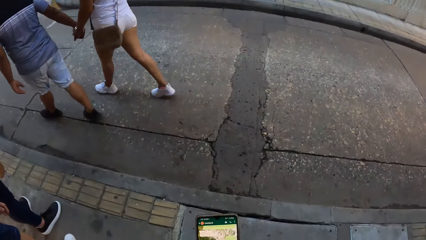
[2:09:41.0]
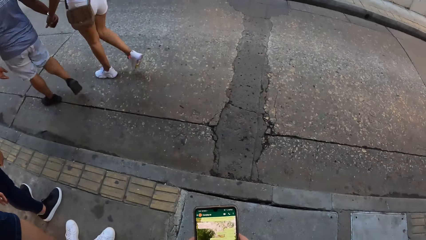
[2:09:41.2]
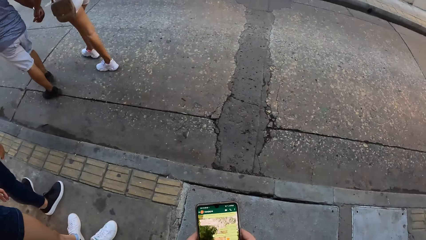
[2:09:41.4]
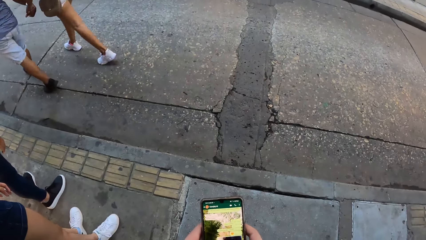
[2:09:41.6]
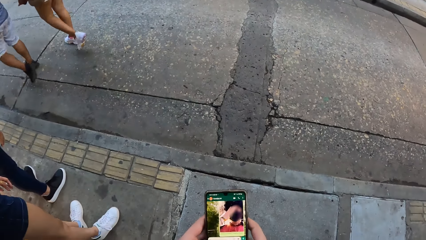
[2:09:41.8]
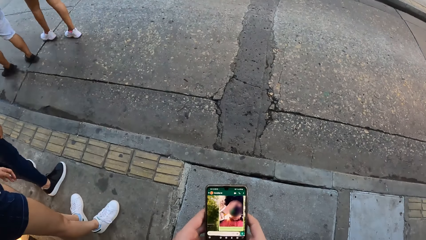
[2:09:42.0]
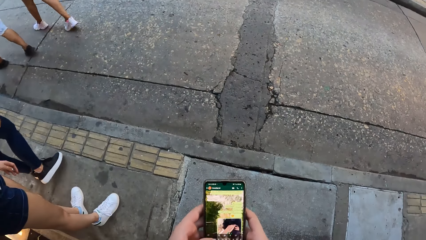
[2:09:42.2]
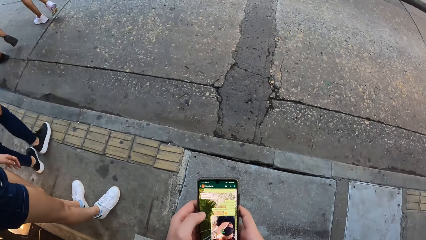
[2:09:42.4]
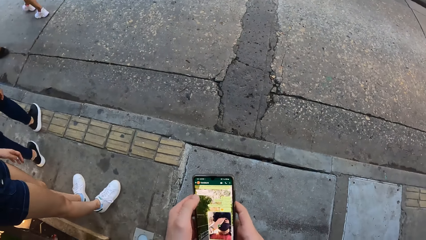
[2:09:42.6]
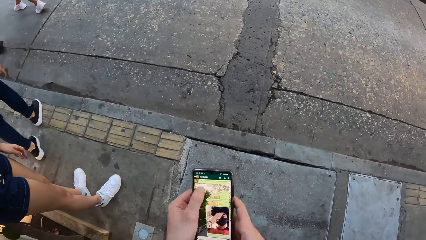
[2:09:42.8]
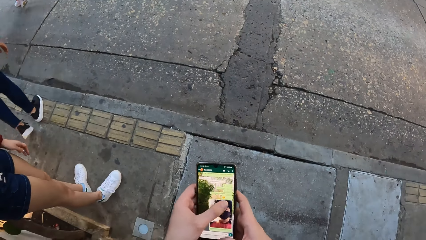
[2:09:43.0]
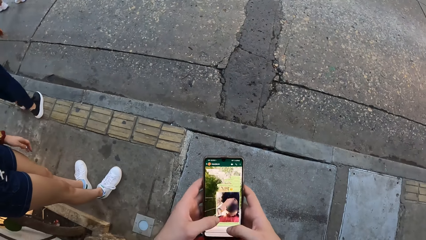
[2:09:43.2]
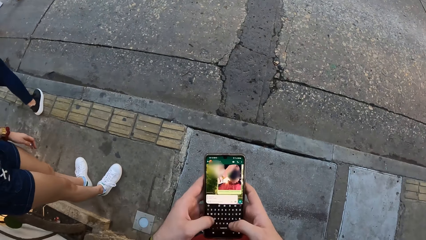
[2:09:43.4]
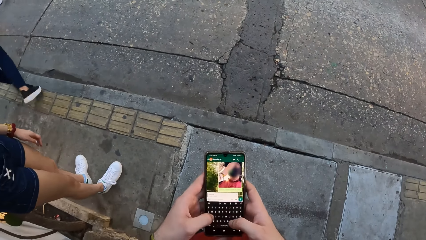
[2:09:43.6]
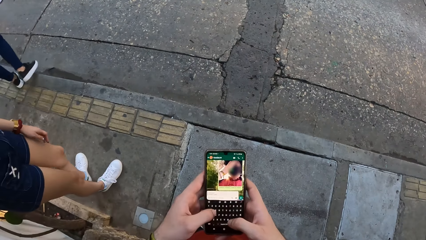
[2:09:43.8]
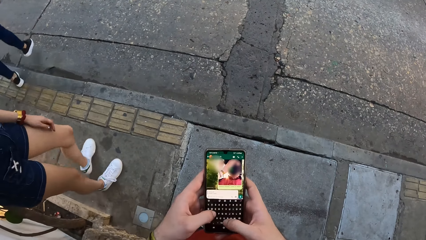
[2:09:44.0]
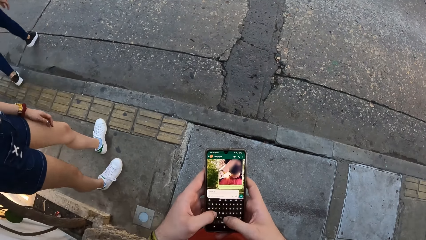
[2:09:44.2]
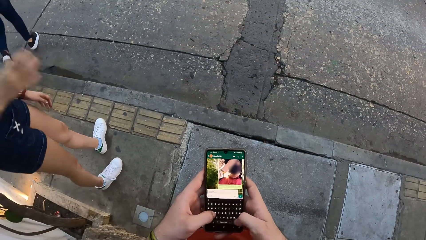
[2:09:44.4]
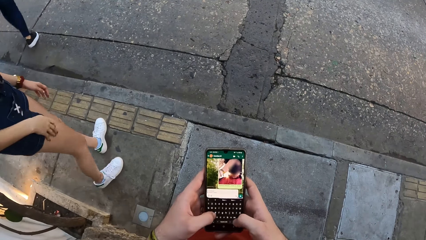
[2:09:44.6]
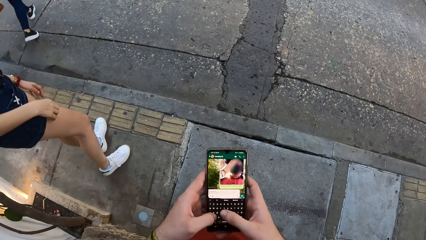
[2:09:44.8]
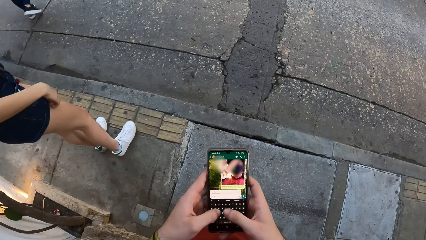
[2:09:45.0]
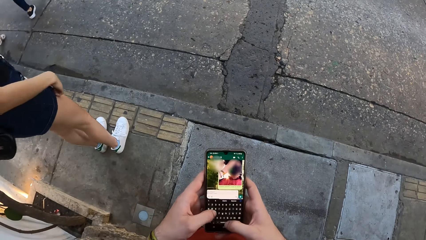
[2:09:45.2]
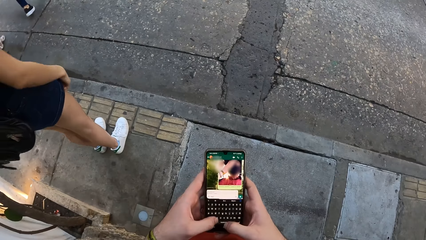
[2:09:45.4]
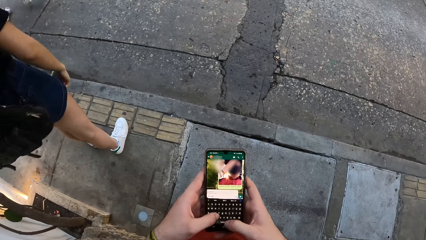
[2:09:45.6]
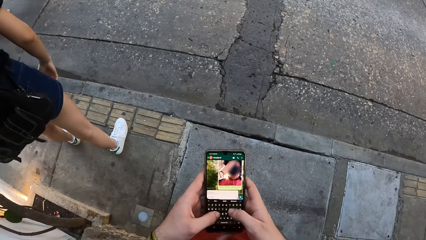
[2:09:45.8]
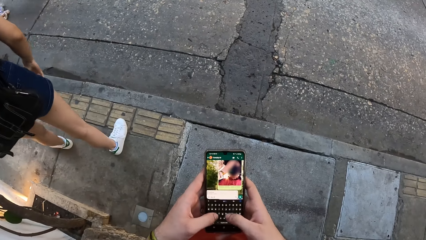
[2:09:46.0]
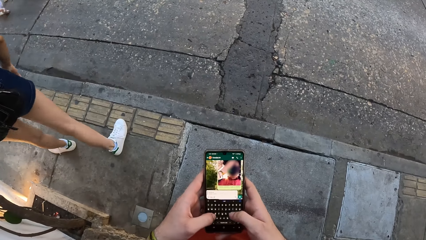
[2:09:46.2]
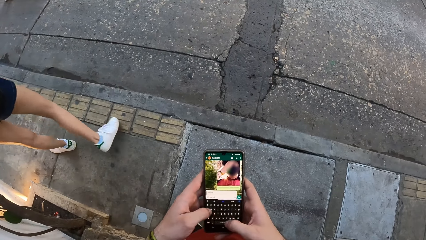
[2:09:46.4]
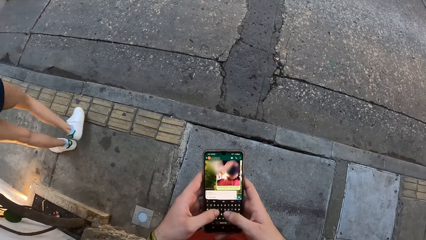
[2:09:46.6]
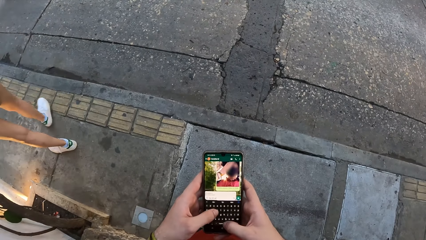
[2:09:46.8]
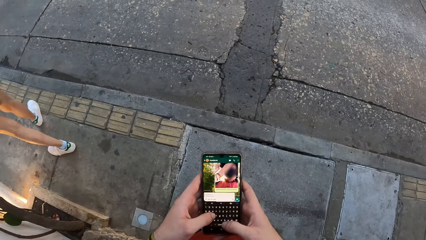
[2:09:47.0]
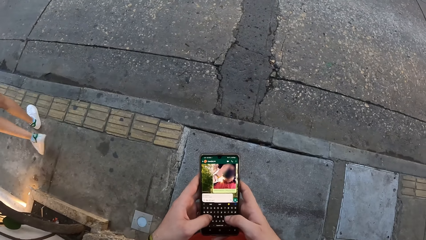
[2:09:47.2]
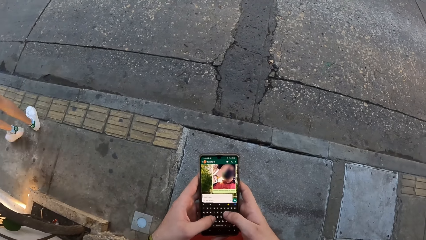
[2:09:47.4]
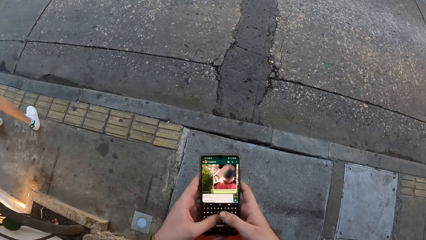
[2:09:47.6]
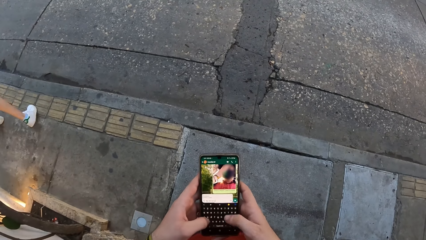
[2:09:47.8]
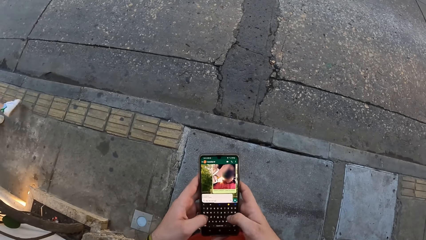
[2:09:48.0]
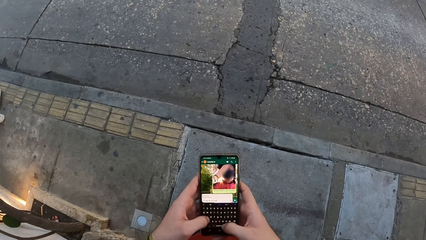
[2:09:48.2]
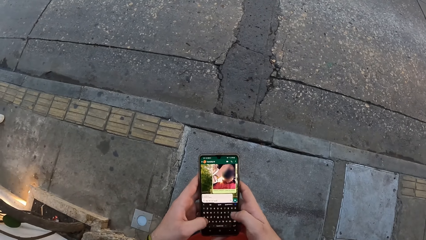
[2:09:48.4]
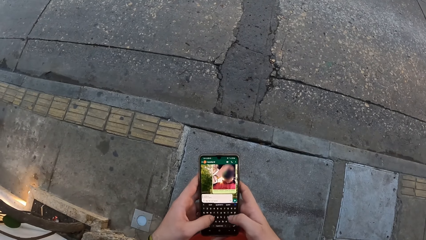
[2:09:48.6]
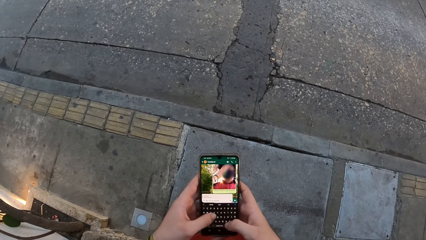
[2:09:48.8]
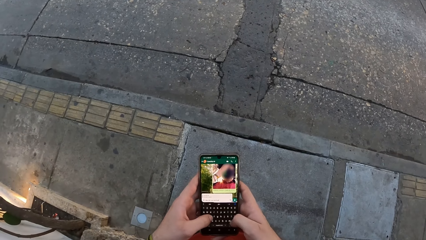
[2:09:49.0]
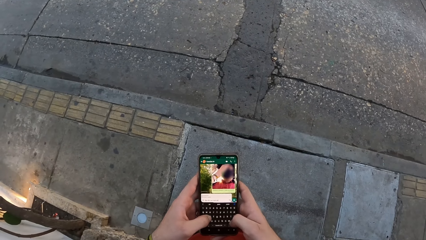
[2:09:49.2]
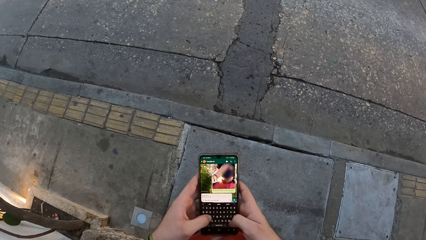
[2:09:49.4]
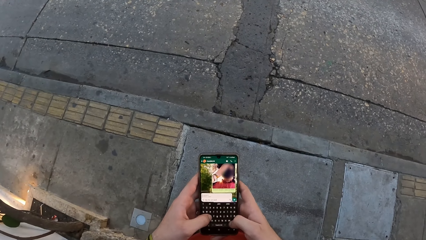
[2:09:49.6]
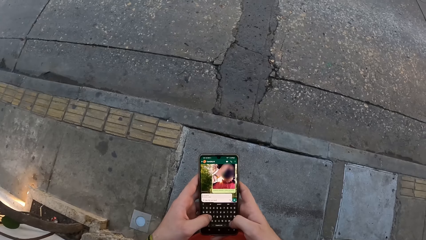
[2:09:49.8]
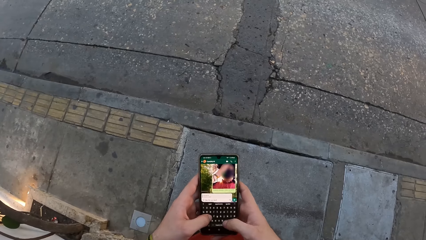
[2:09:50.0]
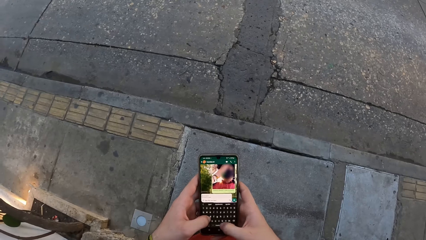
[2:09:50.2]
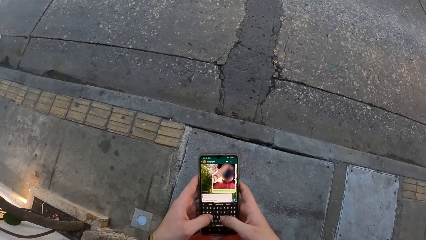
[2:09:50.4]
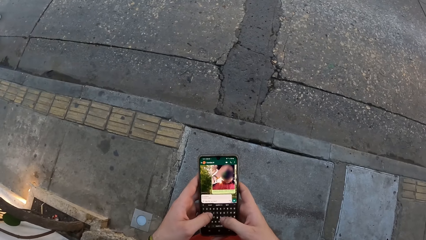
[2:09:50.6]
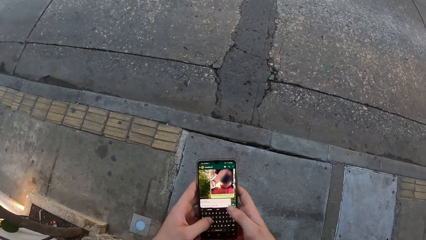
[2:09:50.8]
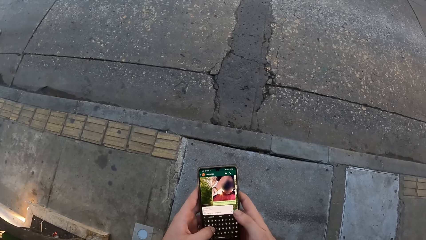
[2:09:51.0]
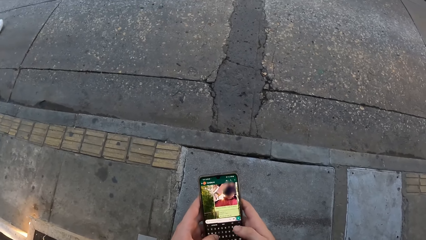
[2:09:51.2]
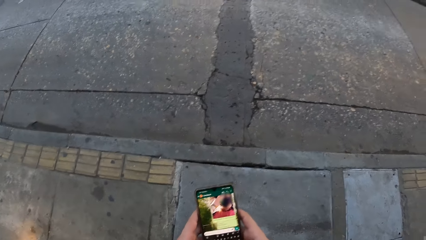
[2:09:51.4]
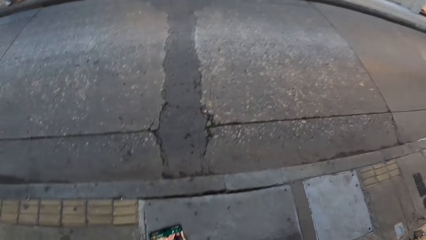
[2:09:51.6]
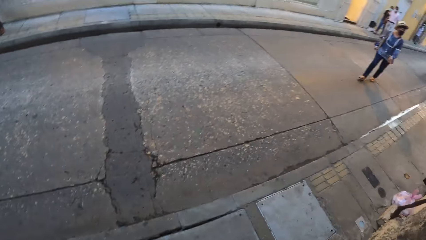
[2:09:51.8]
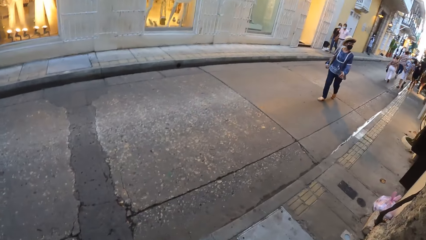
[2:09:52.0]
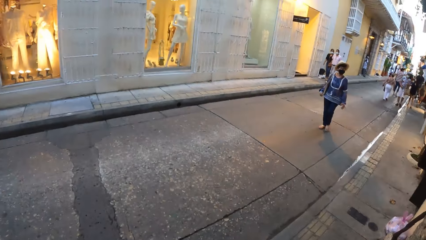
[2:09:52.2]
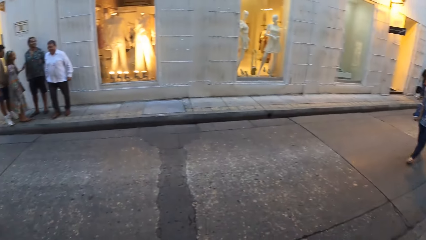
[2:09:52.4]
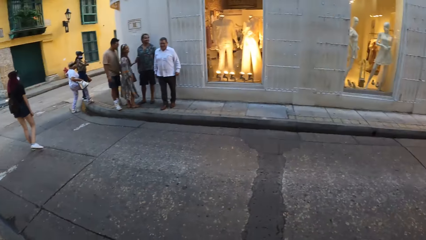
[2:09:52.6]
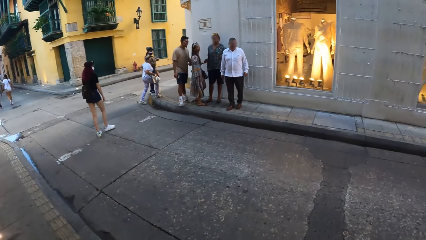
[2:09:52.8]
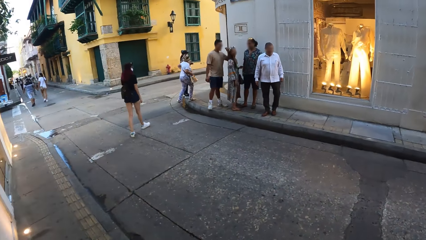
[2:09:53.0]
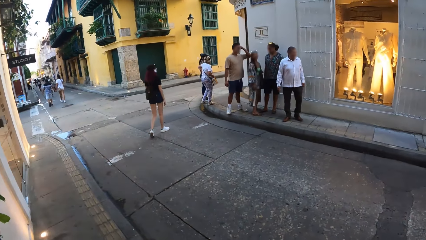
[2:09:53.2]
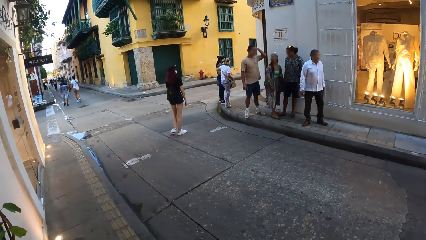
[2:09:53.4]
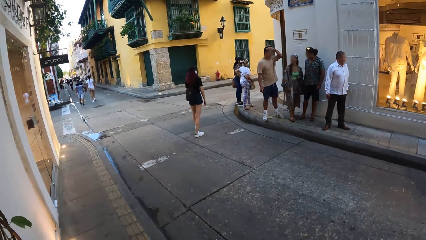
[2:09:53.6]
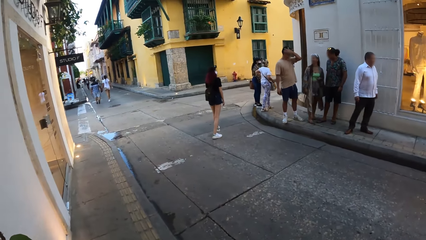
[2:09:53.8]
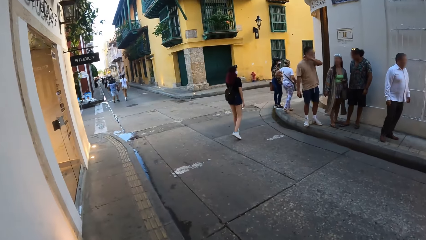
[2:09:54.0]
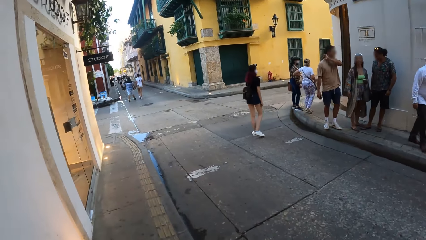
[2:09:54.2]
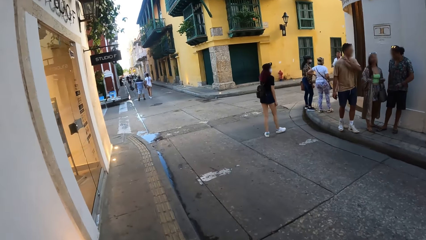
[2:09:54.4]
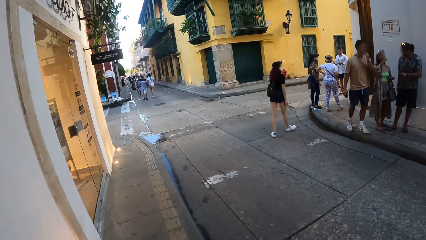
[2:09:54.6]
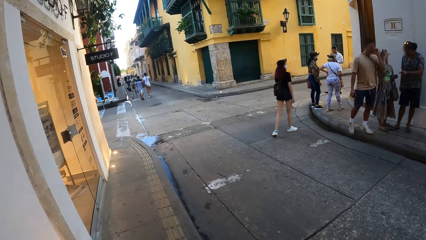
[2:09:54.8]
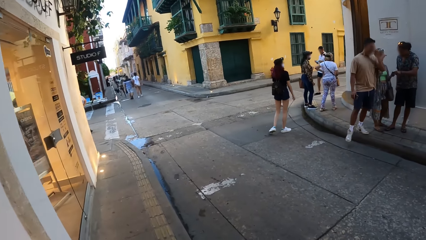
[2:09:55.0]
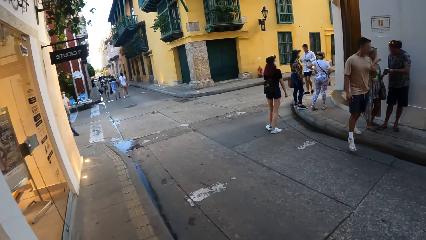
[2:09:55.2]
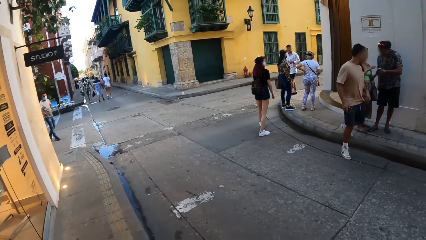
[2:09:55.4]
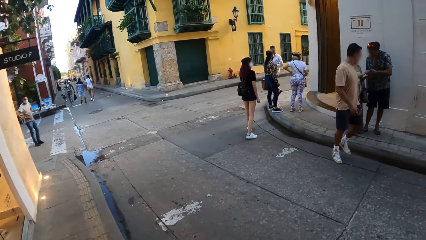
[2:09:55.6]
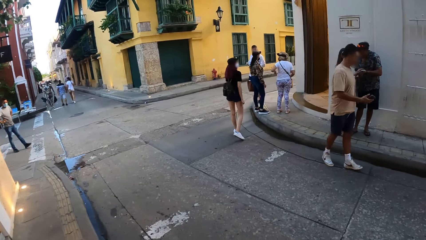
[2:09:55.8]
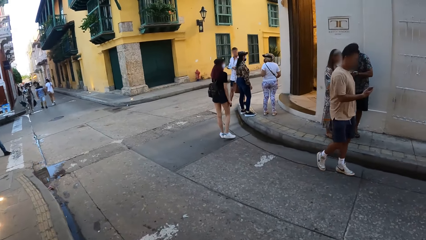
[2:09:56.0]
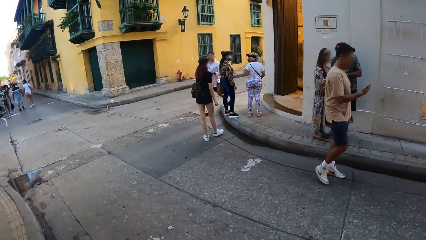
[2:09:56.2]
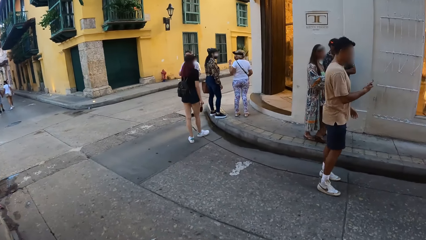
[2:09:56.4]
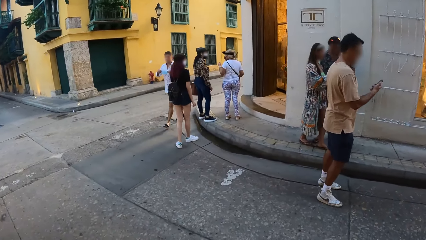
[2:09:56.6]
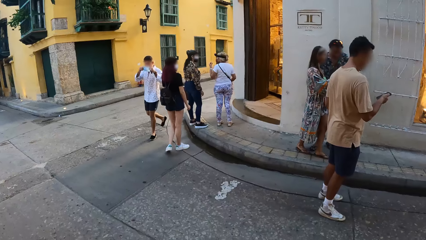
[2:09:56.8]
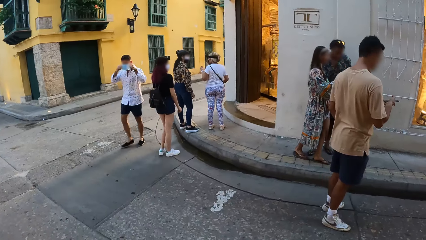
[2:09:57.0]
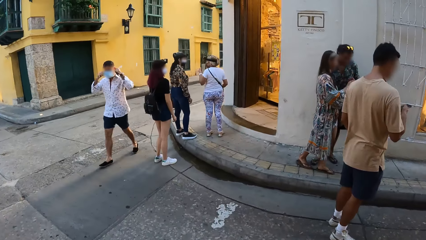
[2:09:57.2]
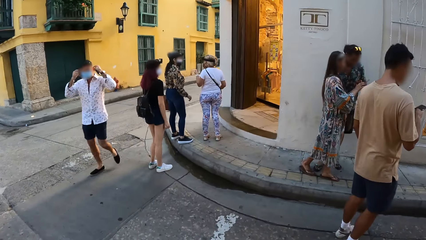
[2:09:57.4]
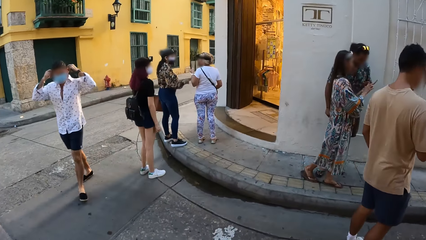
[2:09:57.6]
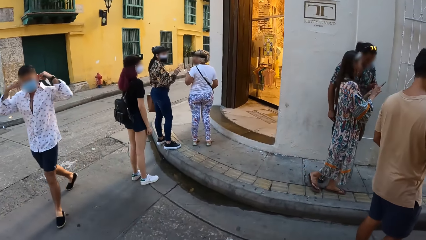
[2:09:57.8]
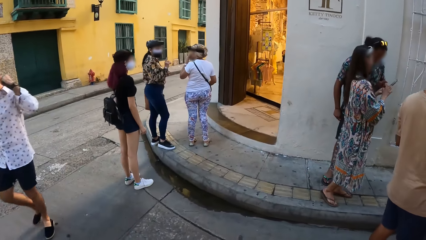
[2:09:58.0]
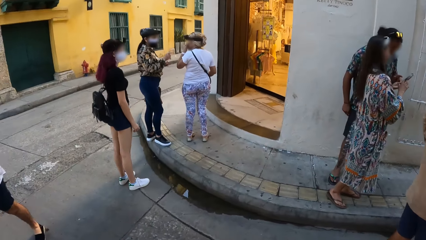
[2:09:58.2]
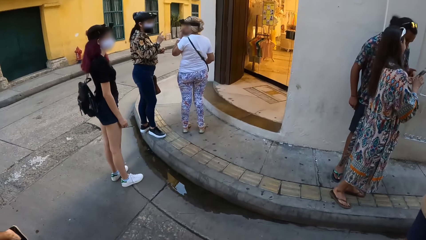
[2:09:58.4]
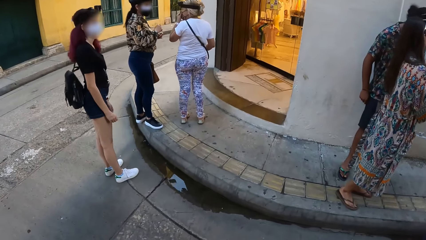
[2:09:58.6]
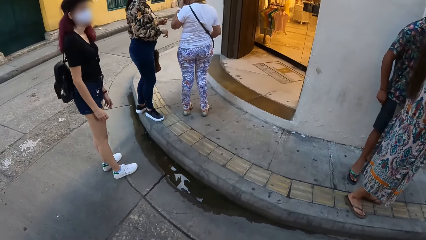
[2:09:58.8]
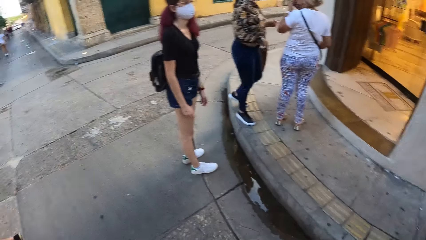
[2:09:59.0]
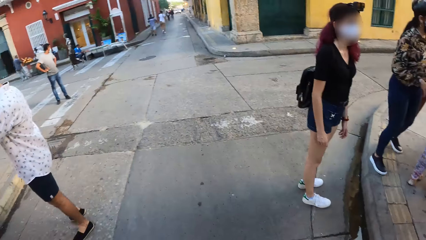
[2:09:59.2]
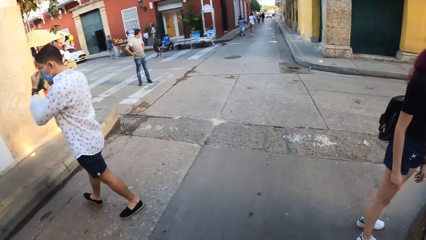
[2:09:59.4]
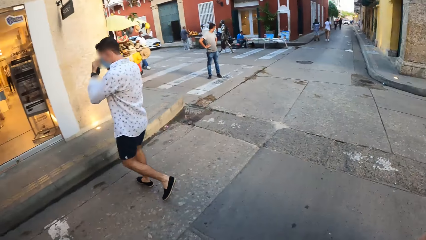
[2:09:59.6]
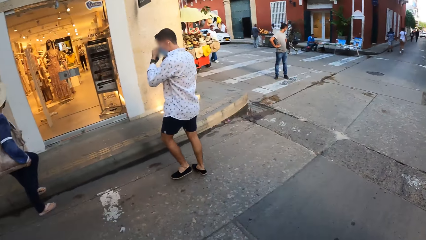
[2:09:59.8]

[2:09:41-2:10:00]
The camera wearer operates the phone with both hands. They walk across the street. A woman interacts with another woman.
